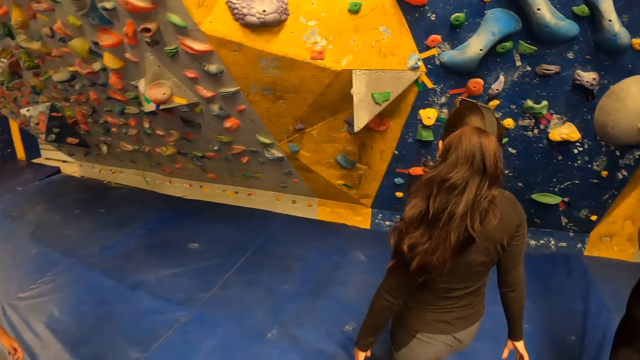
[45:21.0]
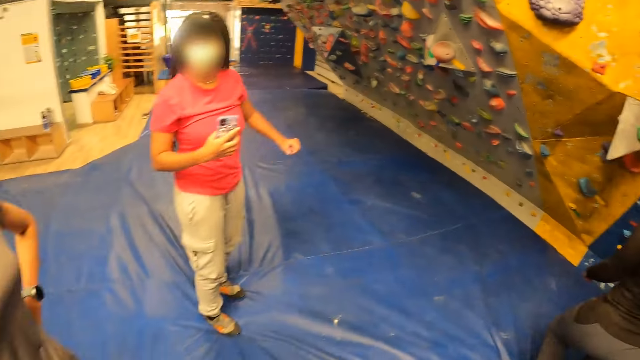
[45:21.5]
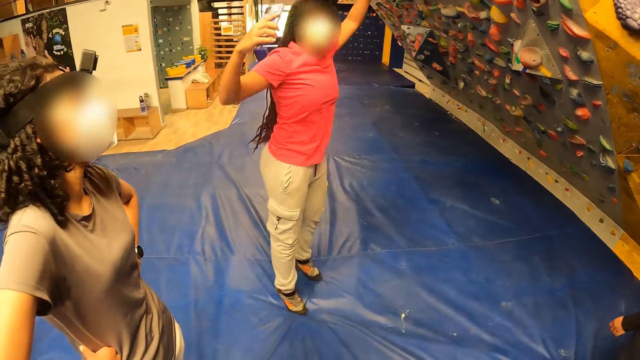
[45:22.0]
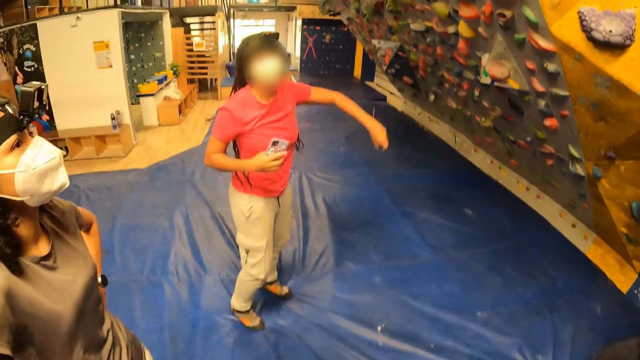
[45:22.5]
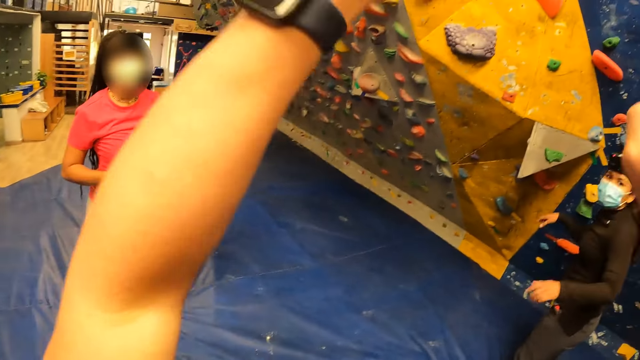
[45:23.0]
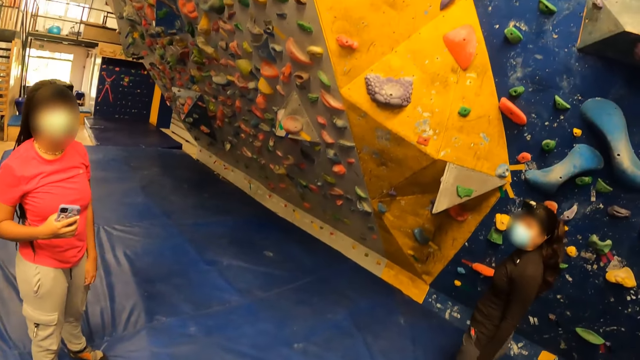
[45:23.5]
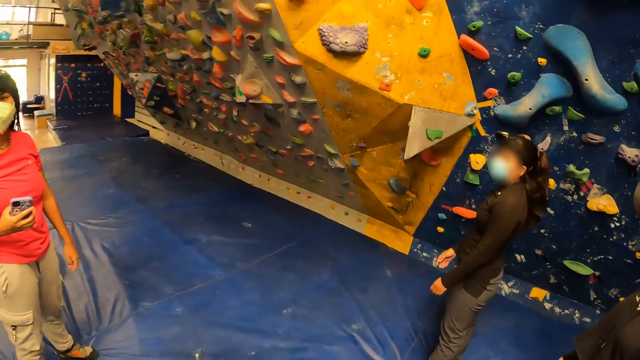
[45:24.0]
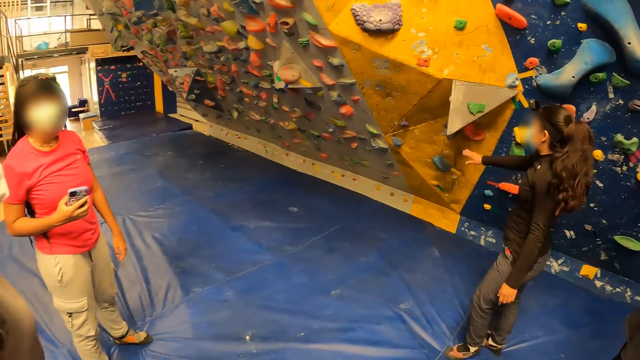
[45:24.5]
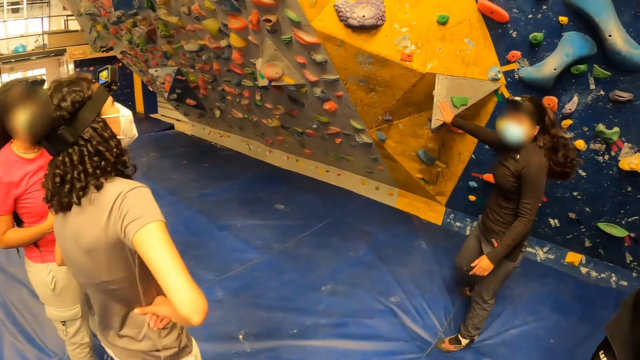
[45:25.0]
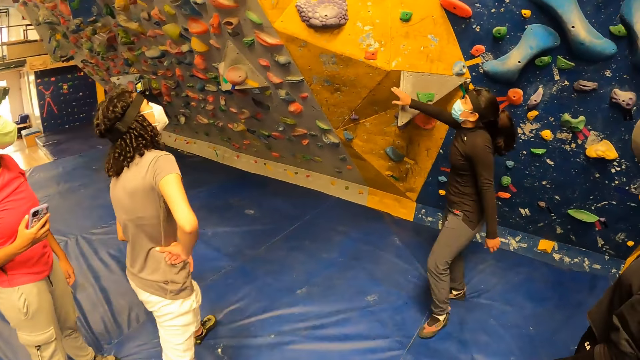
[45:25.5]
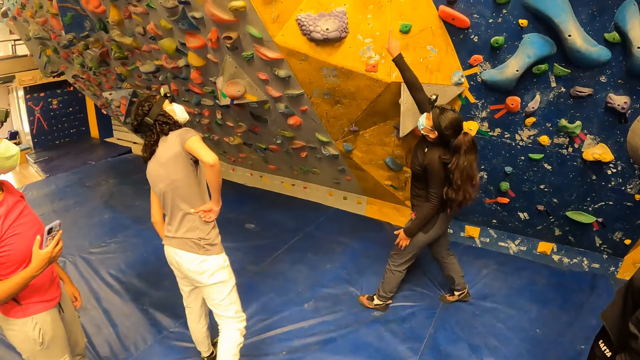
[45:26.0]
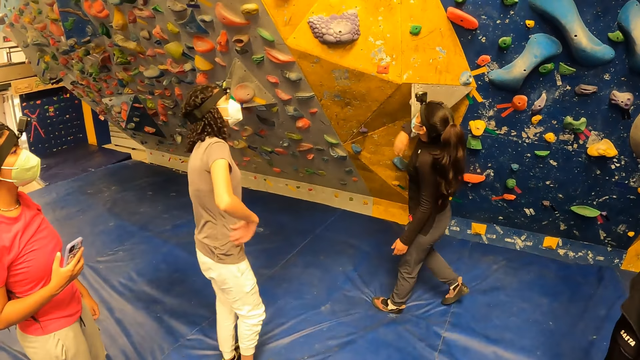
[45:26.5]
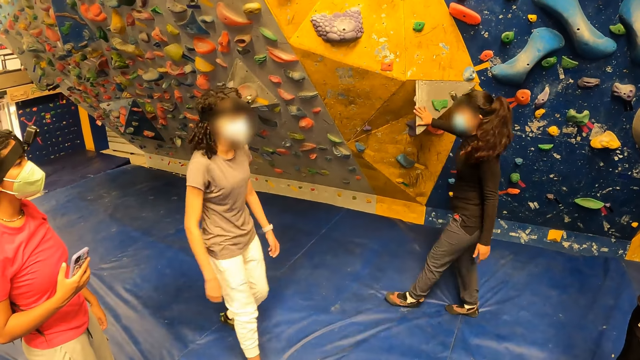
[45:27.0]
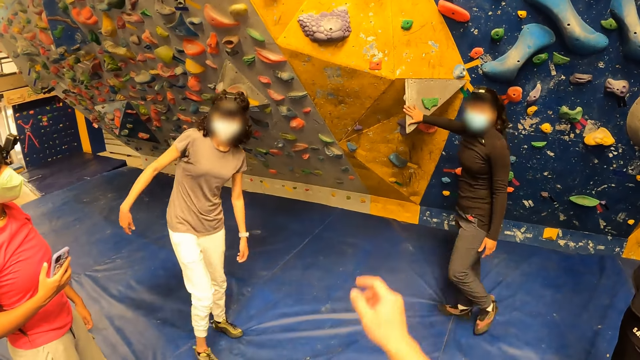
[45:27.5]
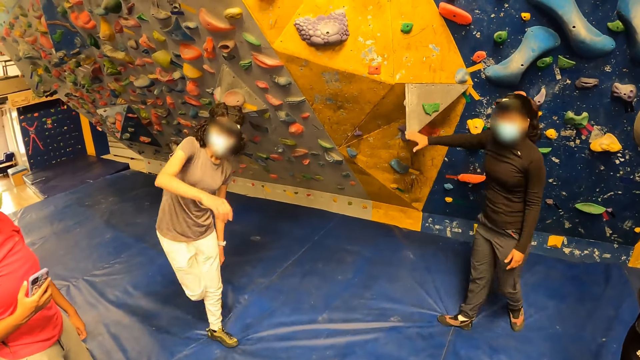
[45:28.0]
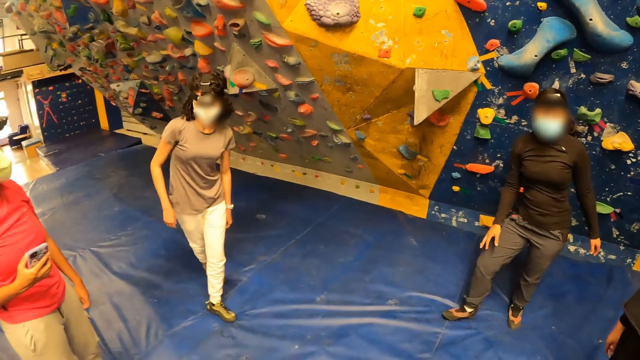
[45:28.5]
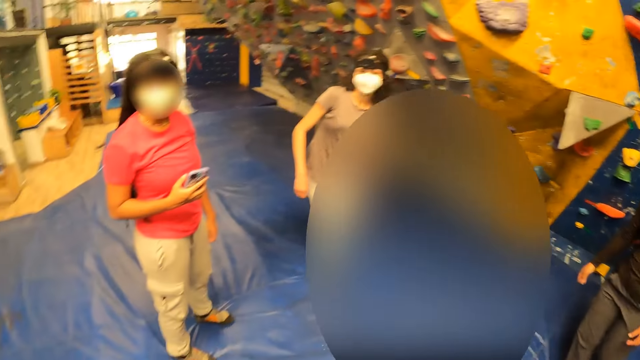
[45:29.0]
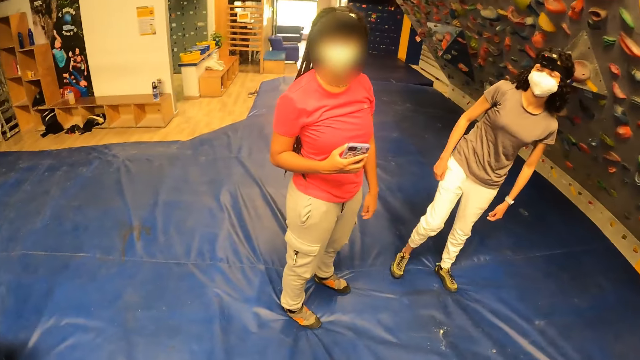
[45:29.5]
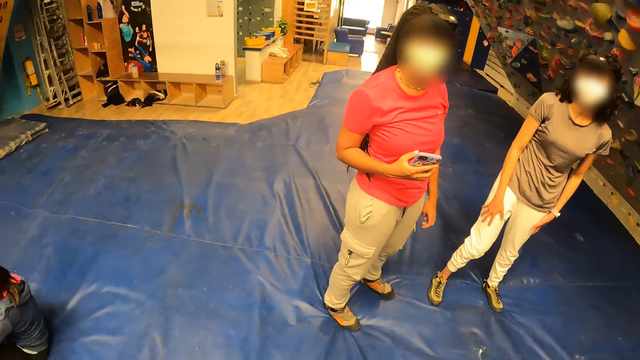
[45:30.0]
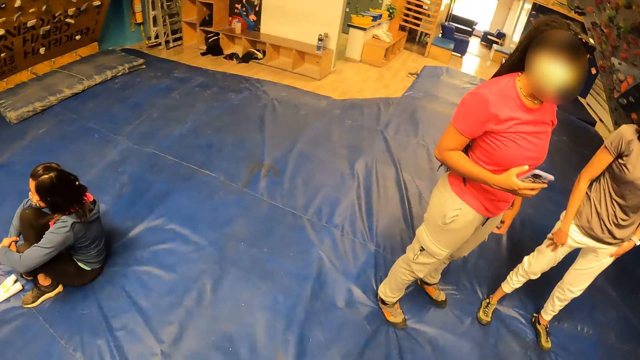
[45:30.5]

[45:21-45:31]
A woman jumps in the gym. The camera wearer jumps up. He raises both of his hands and lowers both of his hands. He looks around. Another woman touches the bouldering wall with her right hand. The camera wearer points to the bouldering wall with his right index finger. He interacts with a third woman, the first woman and the second woman in the gym. He looks around.

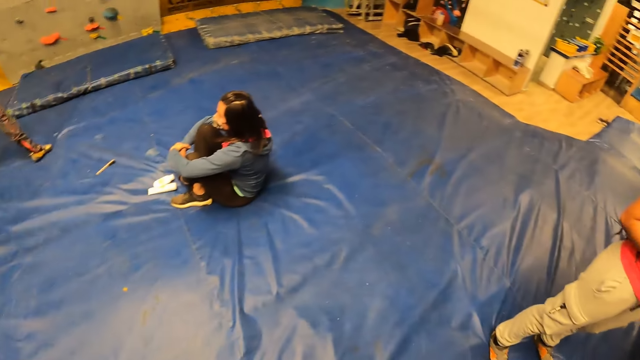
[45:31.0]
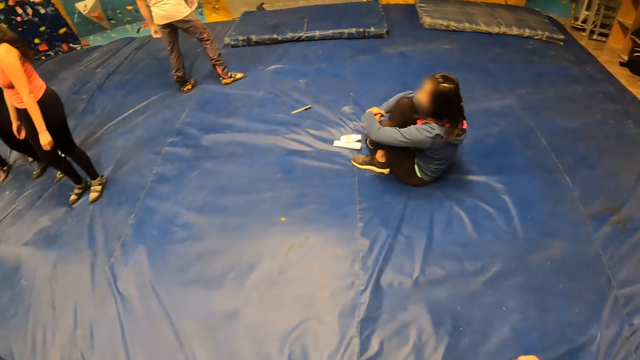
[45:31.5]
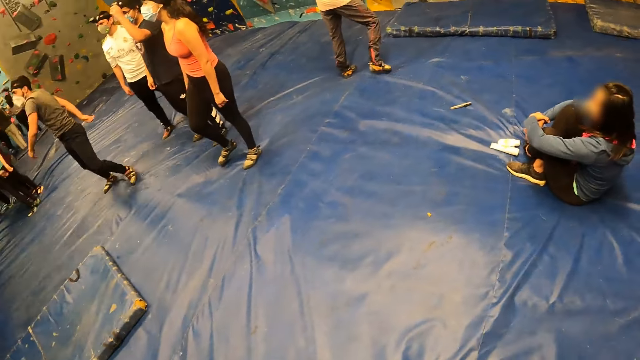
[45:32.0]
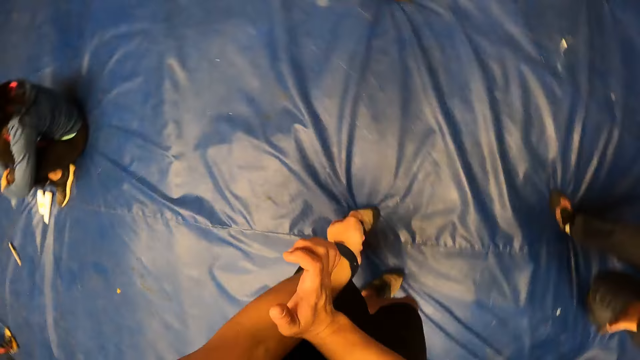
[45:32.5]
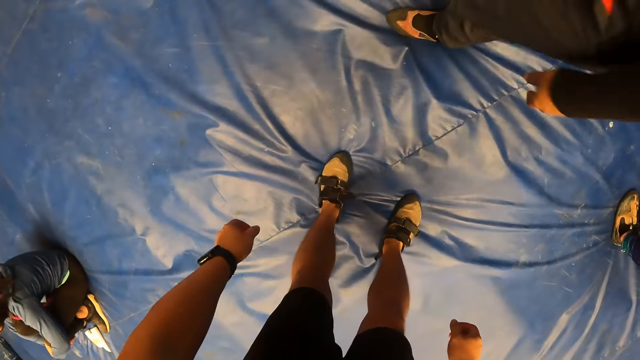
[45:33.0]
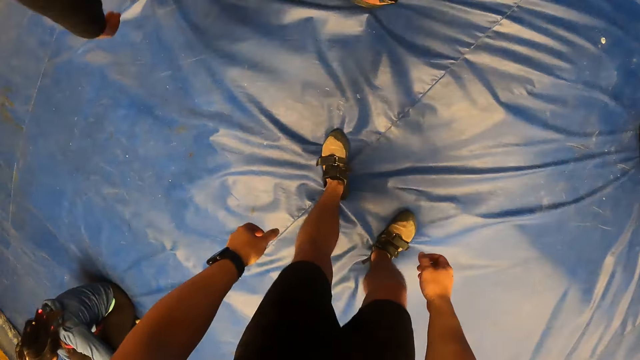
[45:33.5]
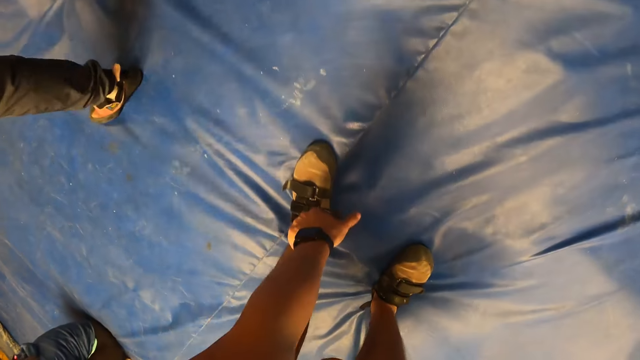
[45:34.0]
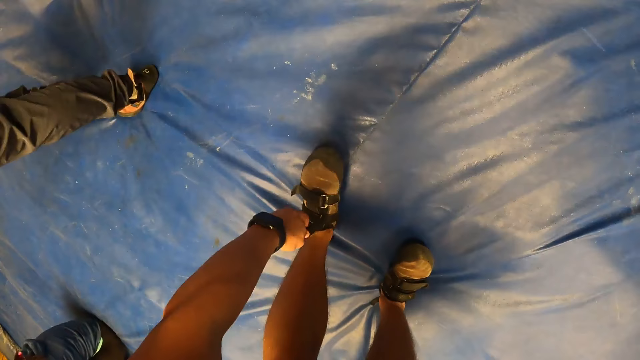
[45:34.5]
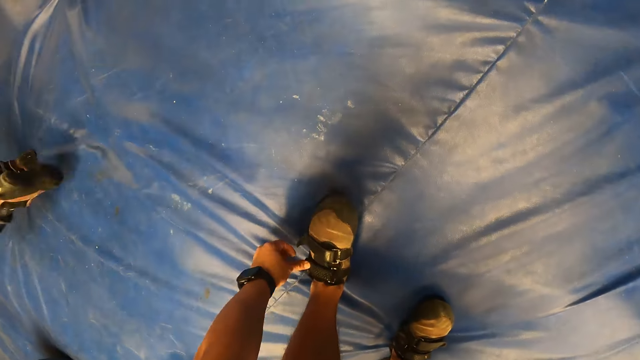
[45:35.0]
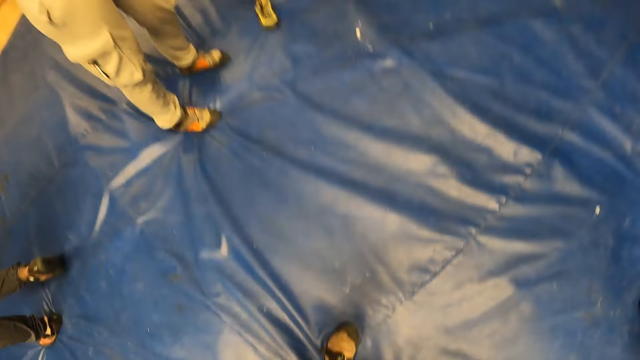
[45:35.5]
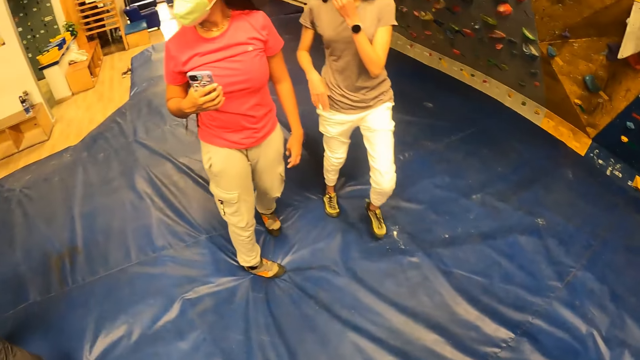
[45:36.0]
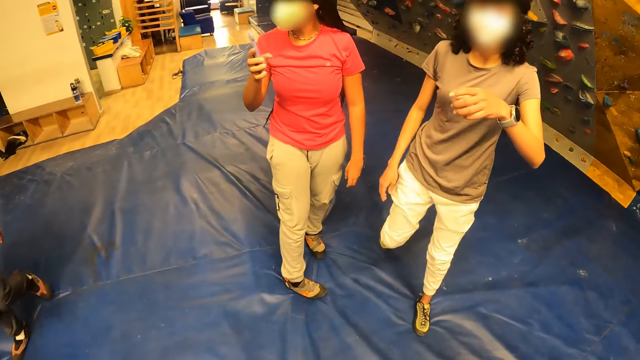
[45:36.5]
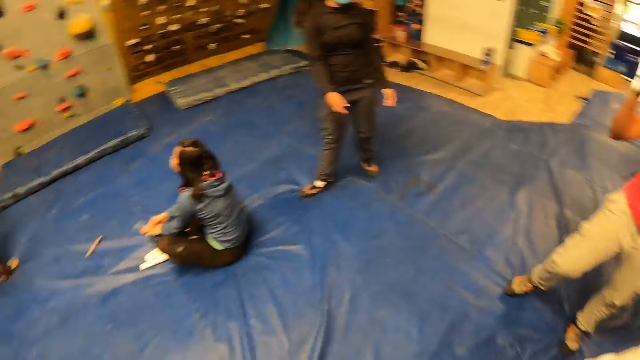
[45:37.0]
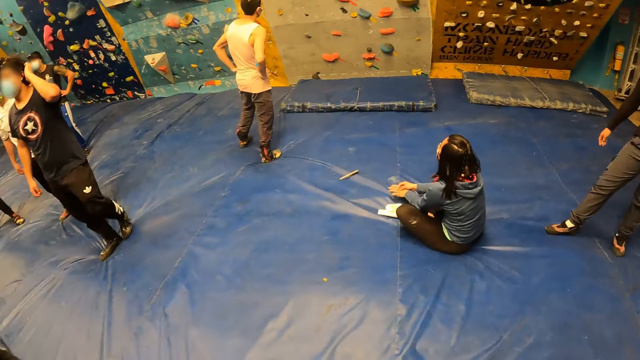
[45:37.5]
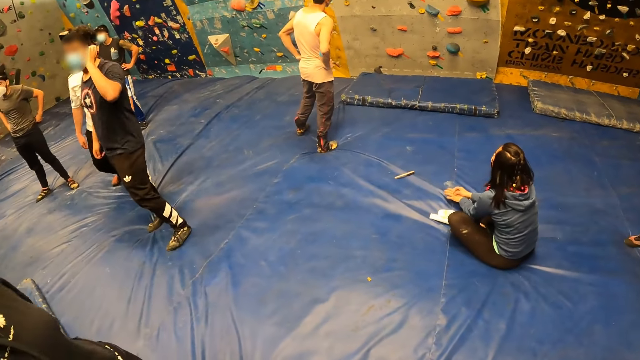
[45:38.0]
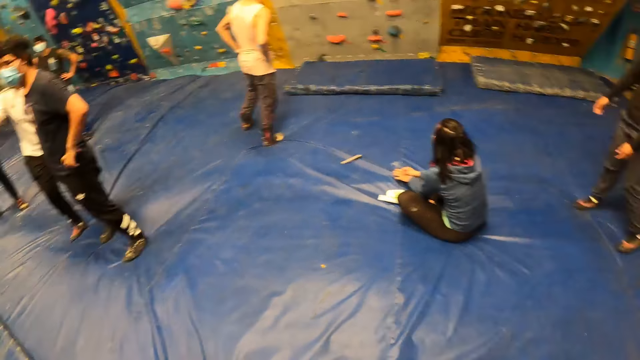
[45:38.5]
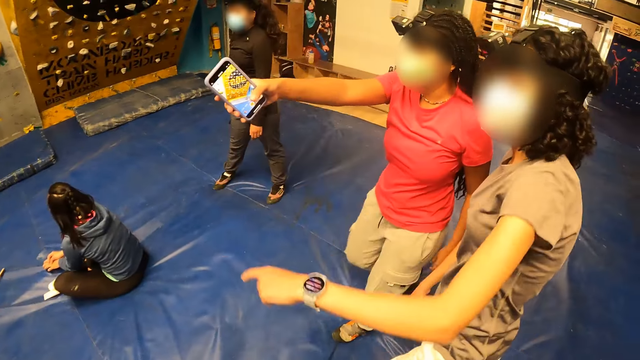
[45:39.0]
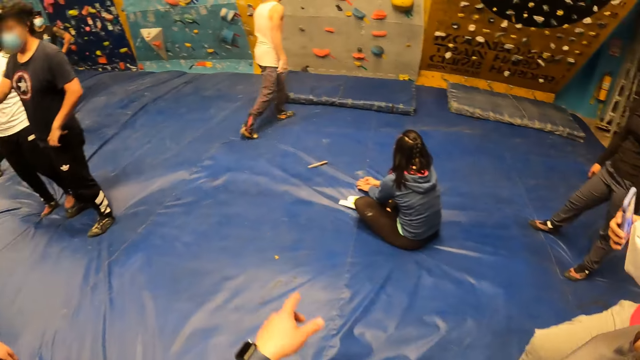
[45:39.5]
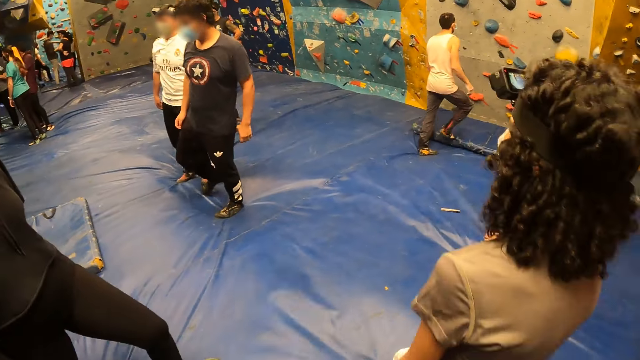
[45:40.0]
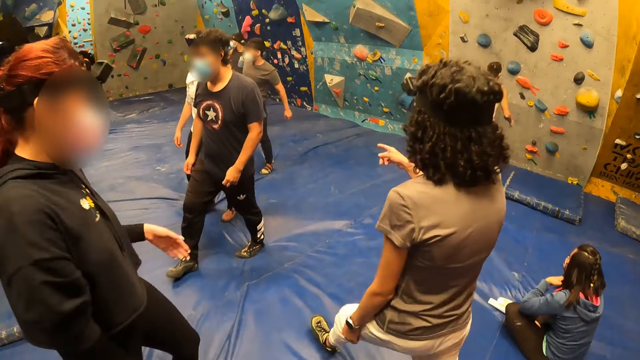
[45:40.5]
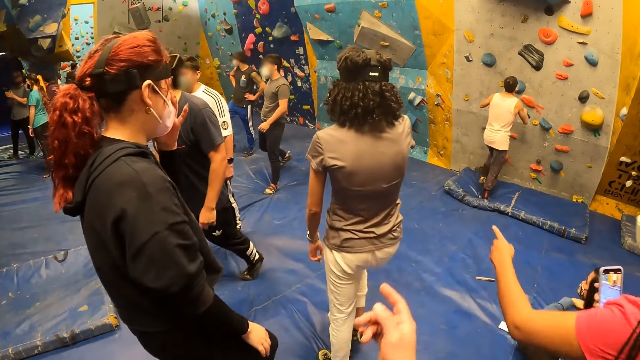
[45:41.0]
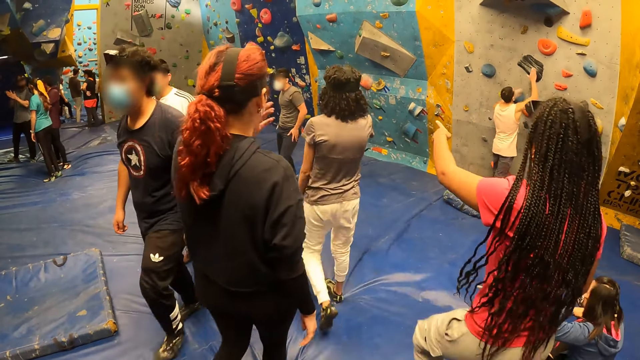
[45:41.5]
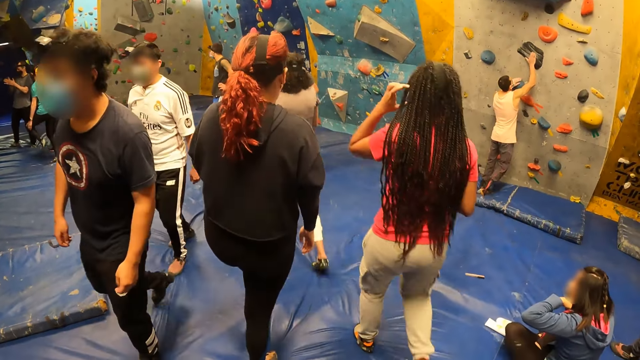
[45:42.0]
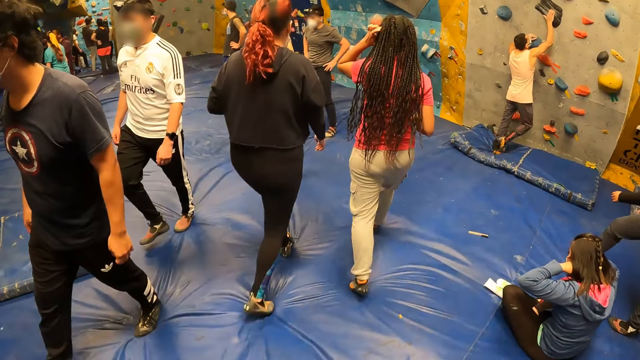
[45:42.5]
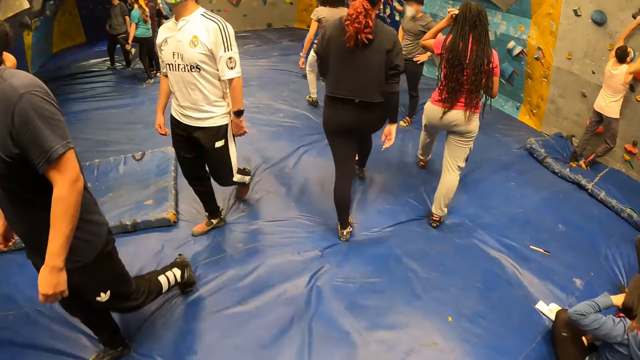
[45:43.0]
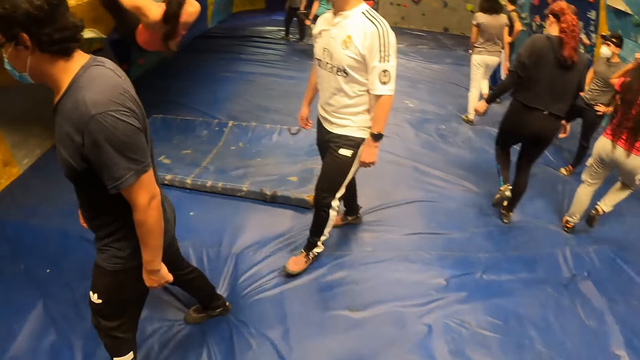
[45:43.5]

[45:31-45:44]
The camera wearer touches his left arm with his right hand. He tightens the strap of his left shoe with his left hand. He looks around. A woman points to a bouldering wall with a phone in her right hand. Another woman points to the bouldering wall with her left hand. The camera wearer points to the bouldering wall with his right index finger. He looks around. The first woman points to the bouldering wall with her left index finger.
